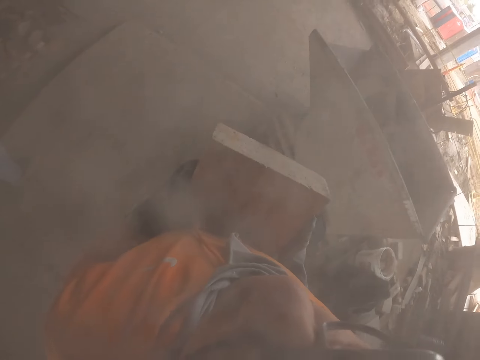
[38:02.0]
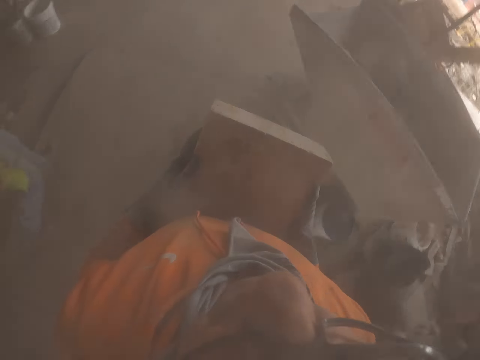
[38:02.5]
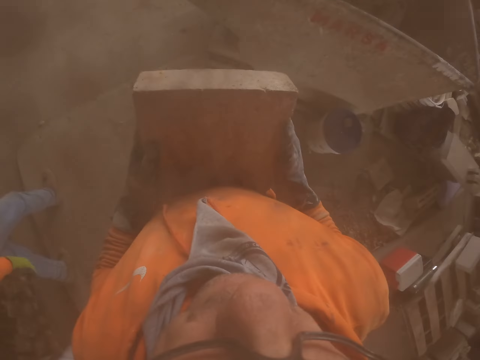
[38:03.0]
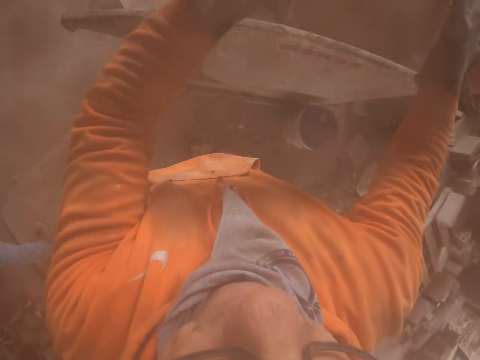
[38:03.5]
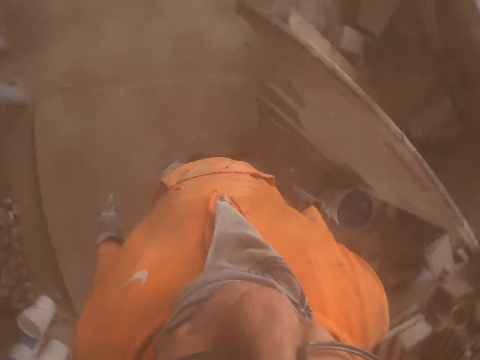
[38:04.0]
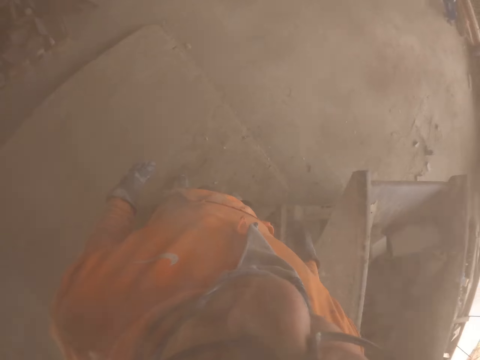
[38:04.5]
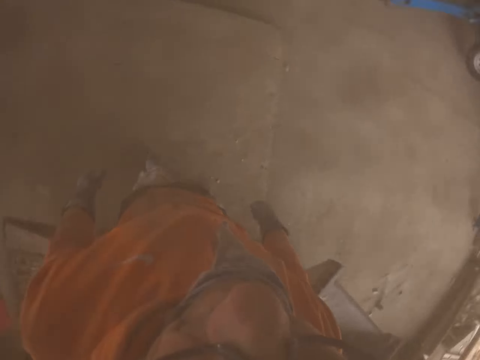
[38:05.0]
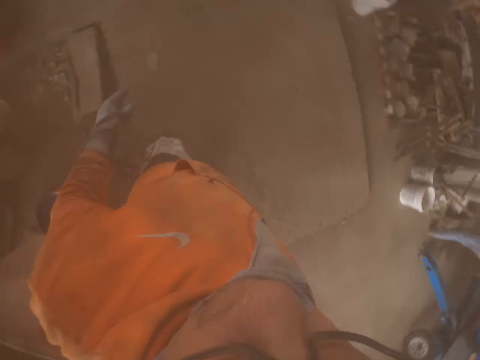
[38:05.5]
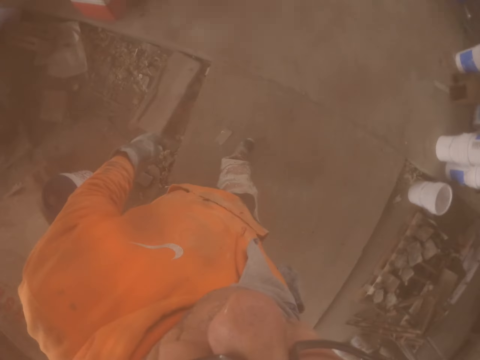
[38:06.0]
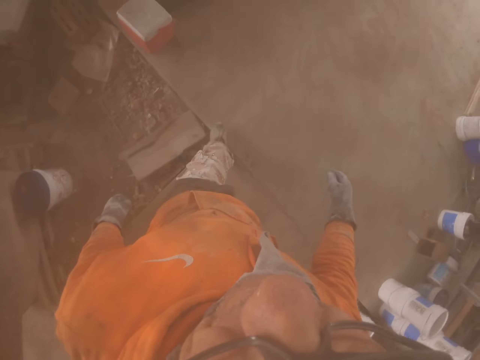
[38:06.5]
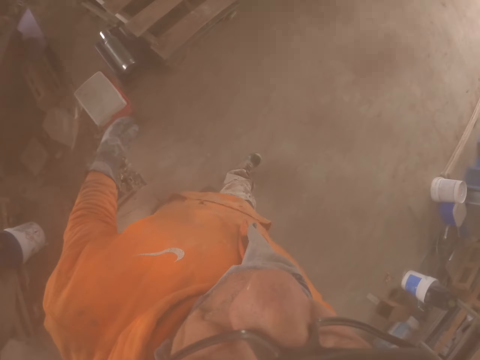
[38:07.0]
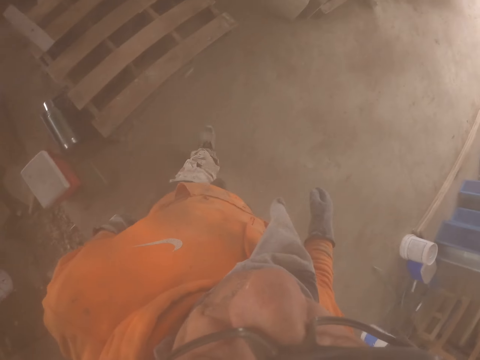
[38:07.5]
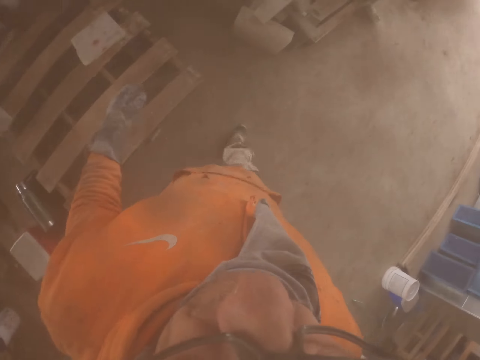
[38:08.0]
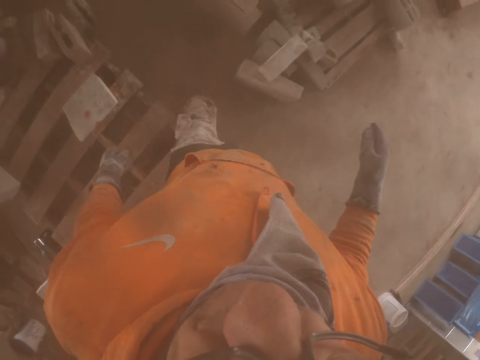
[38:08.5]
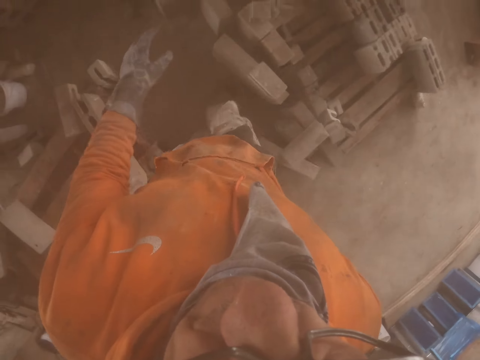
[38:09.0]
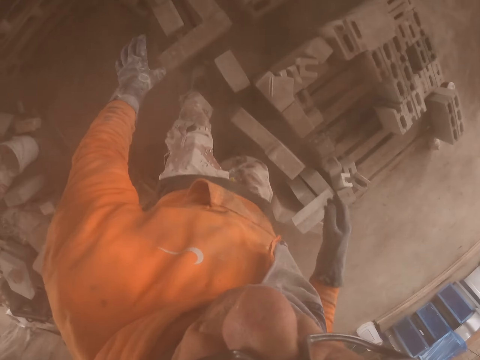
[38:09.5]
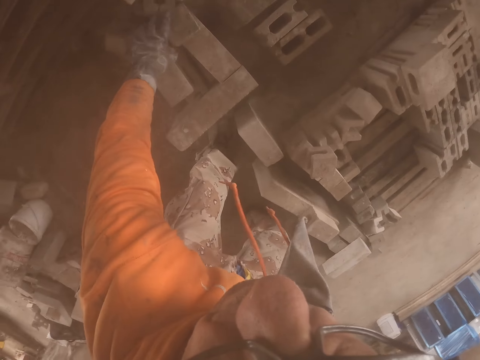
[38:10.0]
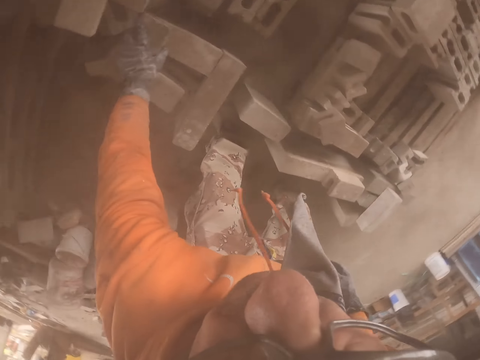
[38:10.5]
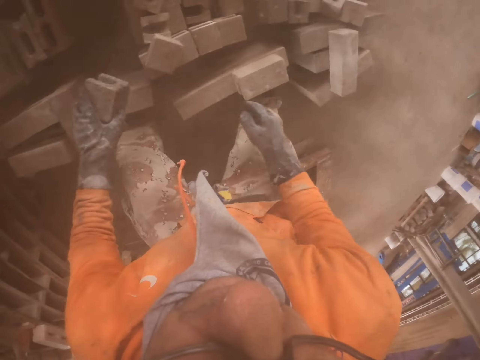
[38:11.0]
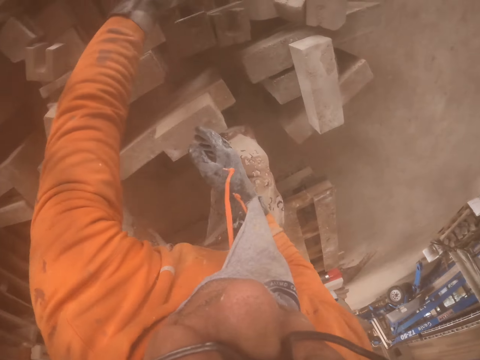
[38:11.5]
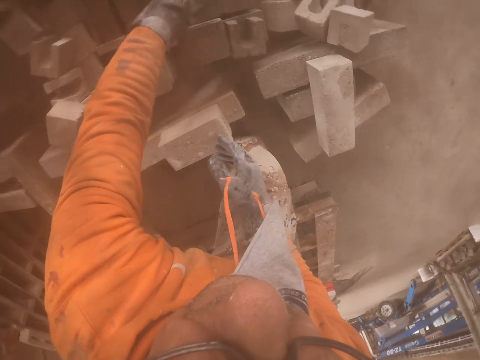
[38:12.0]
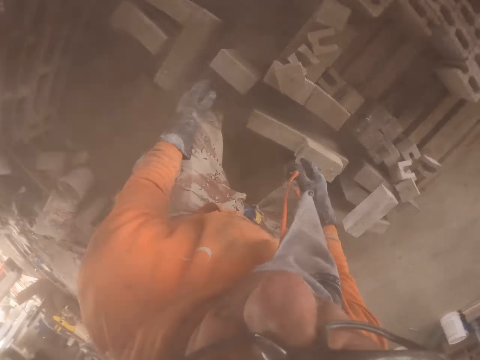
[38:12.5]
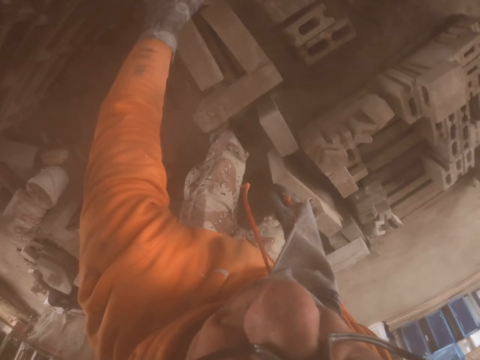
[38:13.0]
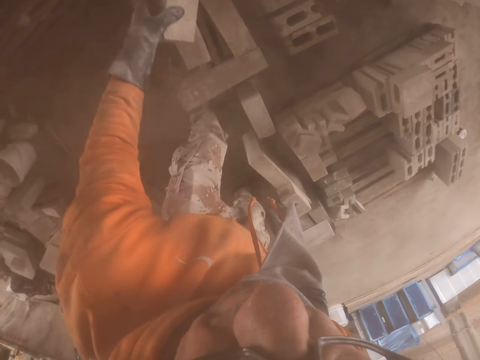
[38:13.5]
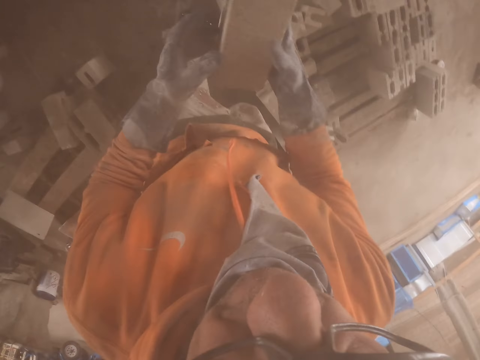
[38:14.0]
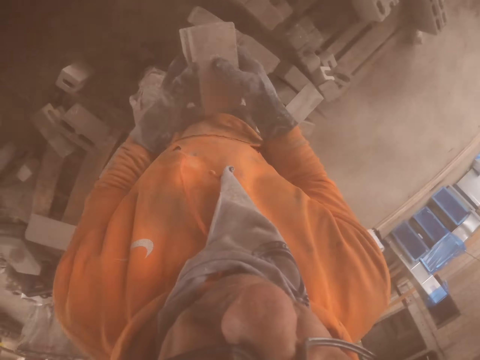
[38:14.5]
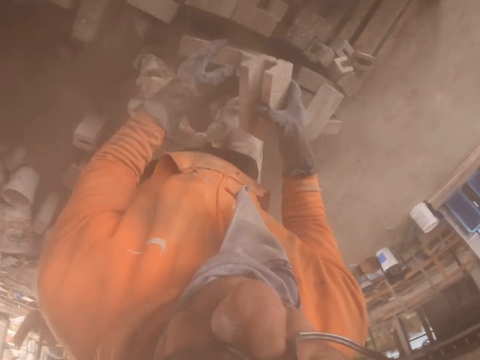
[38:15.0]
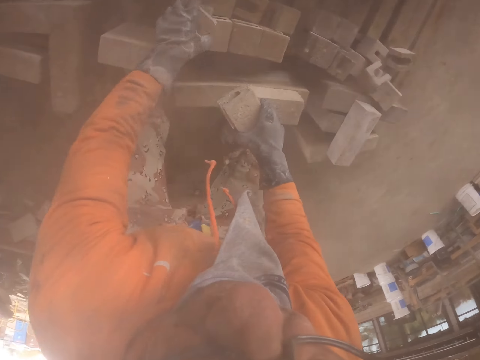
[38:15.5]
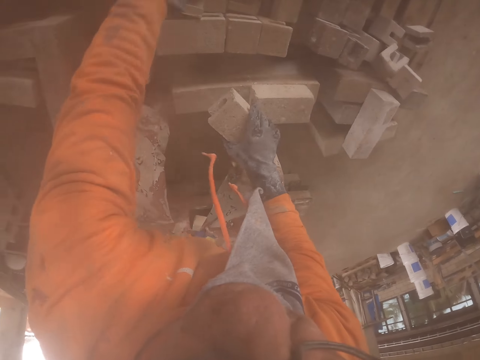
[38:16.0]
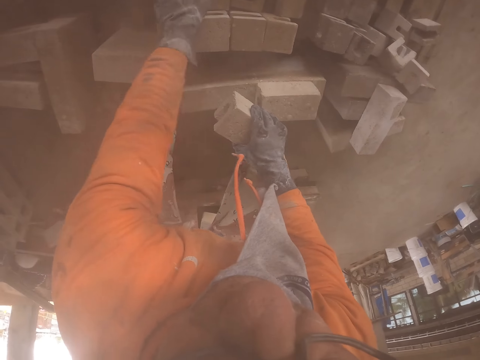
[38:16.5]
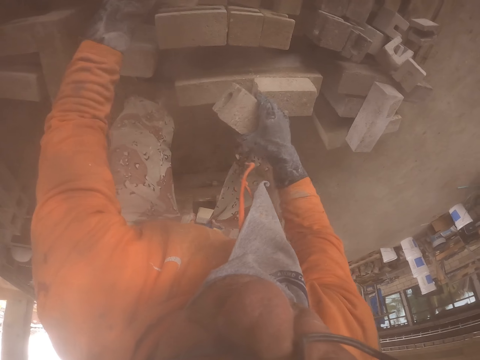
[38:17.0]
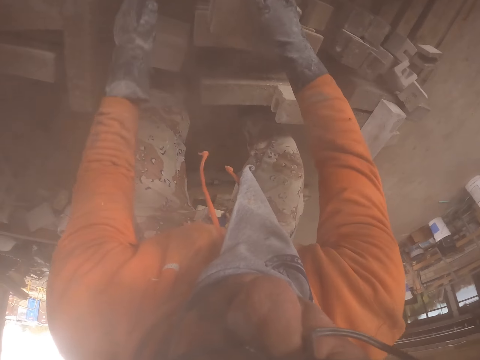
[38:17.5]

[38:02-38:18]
The camera wearer throws a brick stone. They walk around. They pick up the bricks and arrange the bricks.

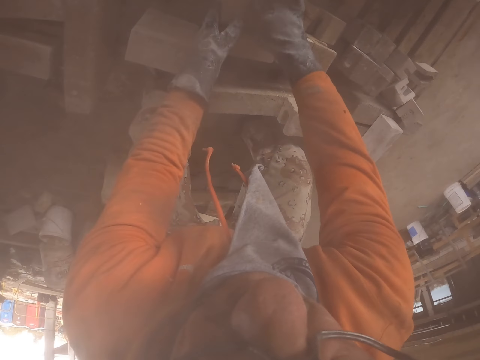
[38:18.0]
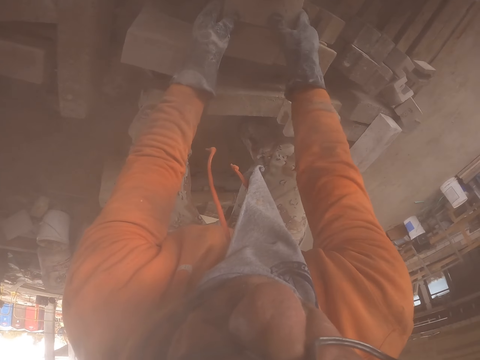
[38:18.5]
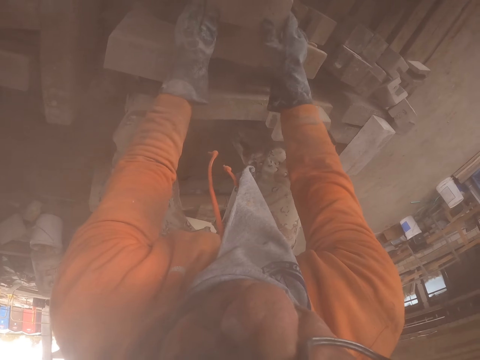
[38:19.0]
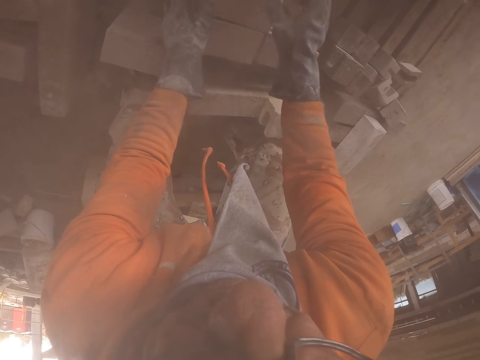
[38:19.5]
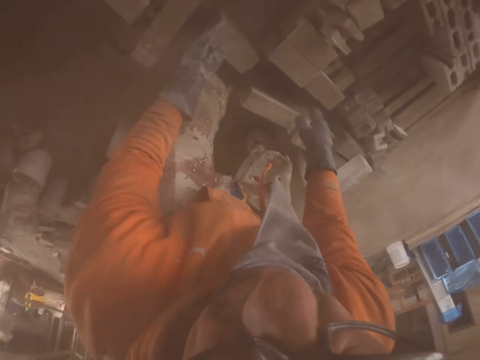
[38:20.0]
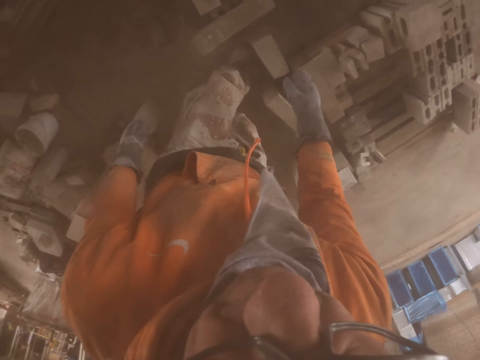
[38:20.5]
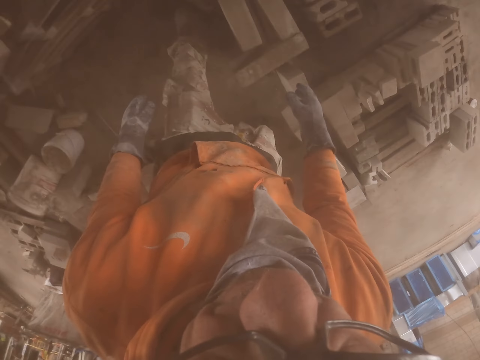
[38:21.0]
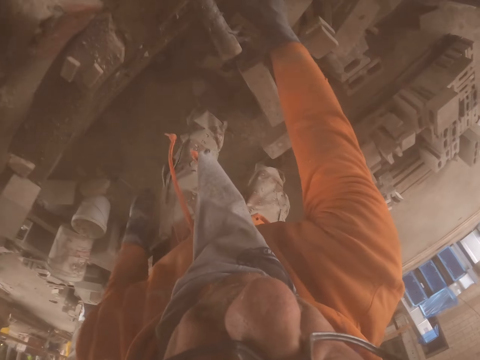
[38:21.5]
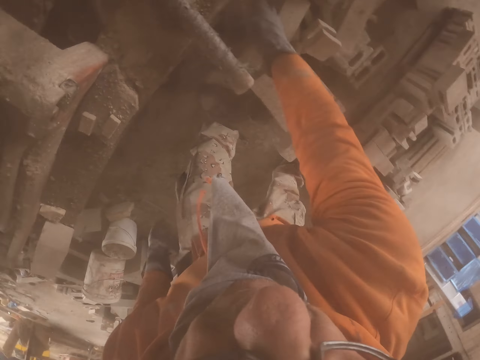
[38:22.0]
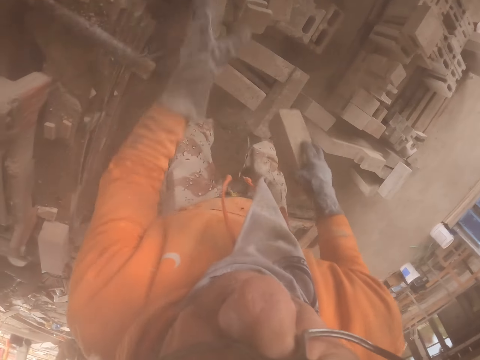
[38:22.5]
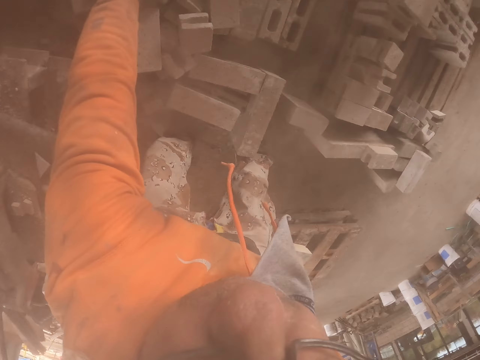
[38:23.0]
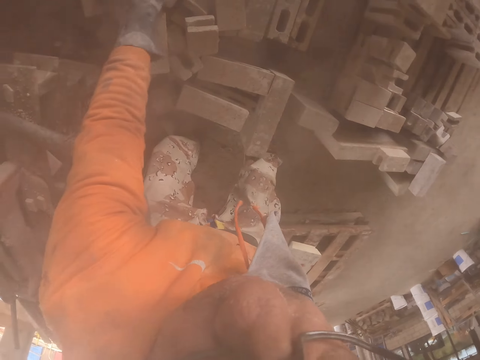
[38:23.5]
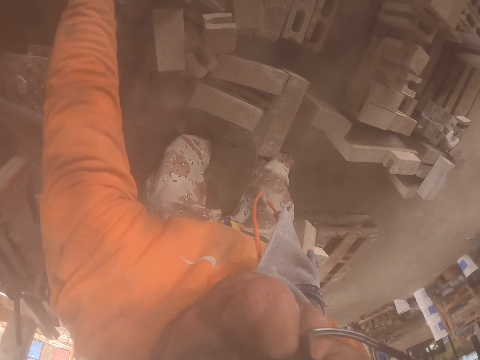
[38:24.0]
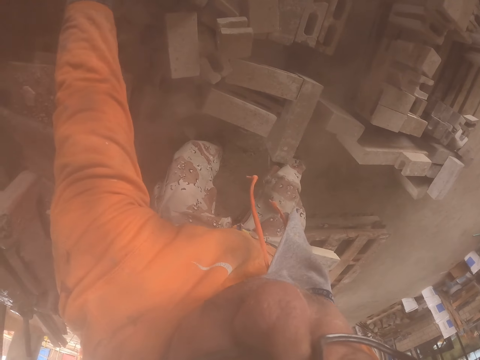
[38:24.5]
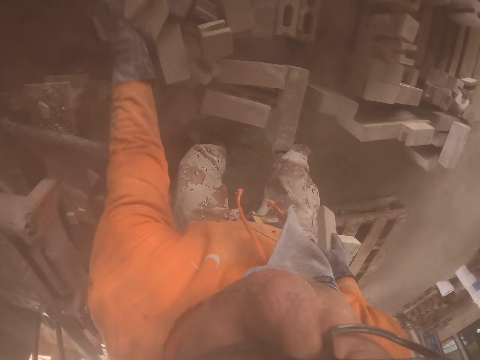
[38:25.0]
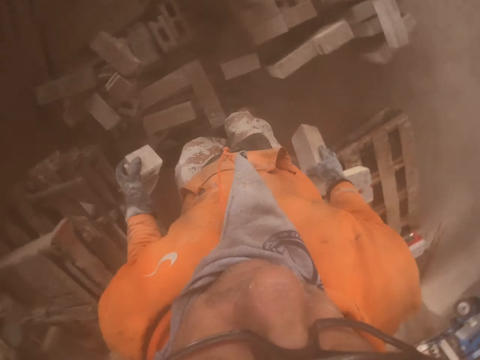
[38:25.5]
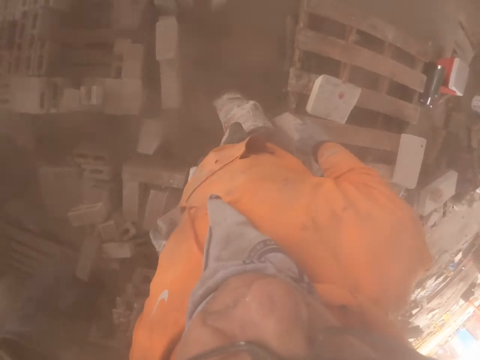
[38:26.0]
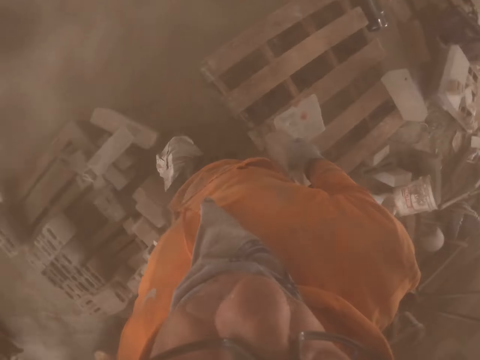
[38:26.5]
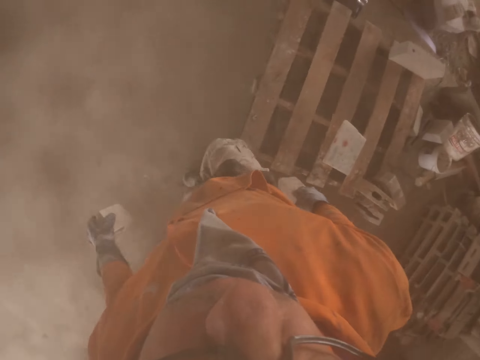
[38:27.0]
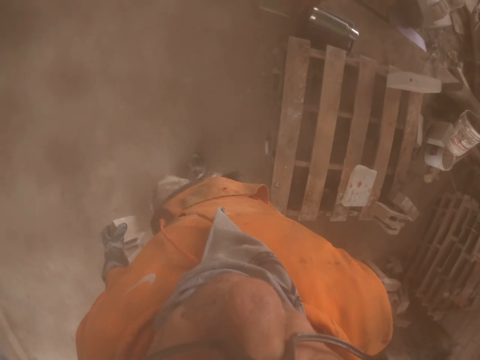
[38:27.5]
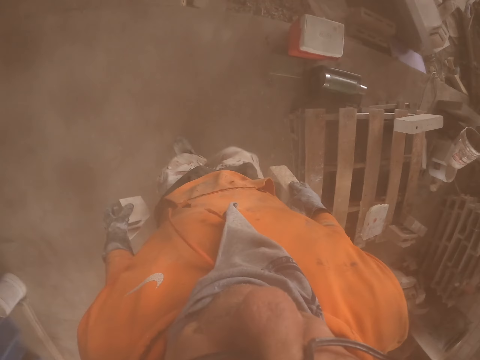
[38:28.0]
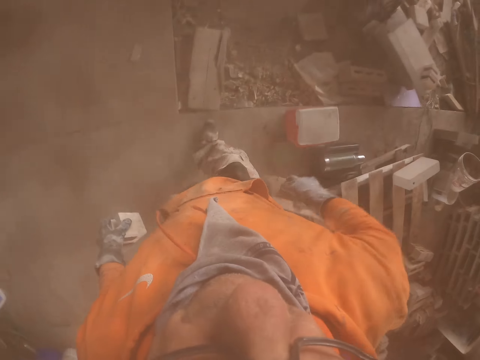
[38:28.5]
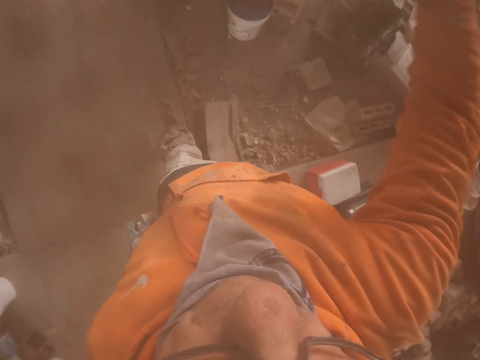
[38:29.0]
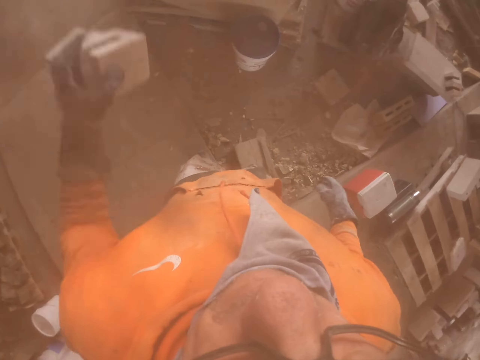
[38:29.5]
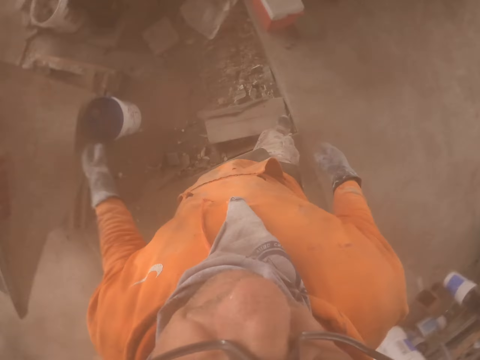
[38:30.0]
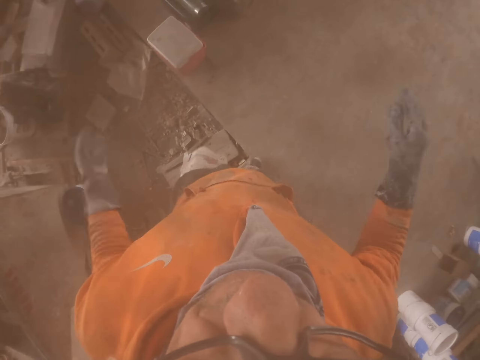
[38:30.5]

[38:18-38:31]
The camera wearer picks up the brick stones. They walk around the store room. They throw the brick stones.
